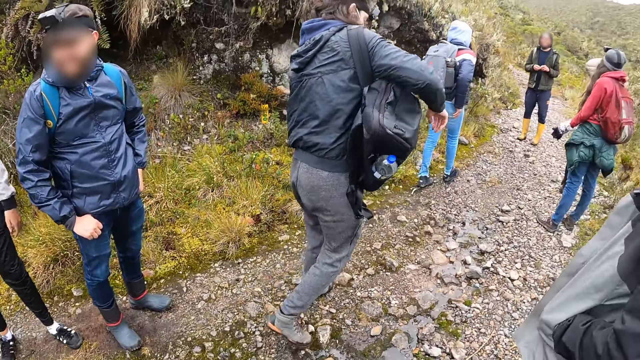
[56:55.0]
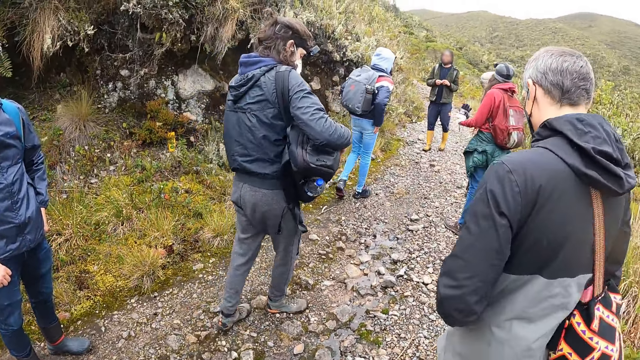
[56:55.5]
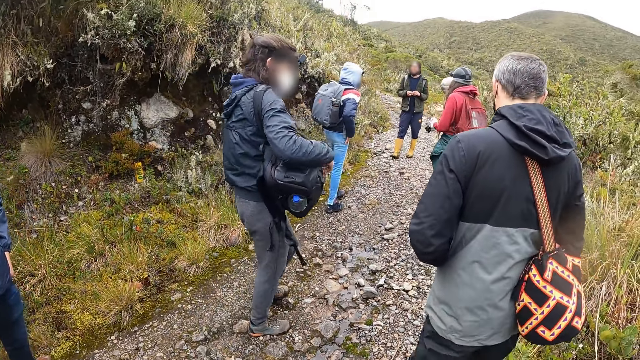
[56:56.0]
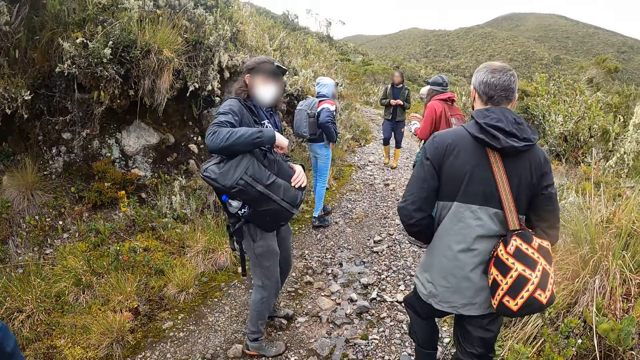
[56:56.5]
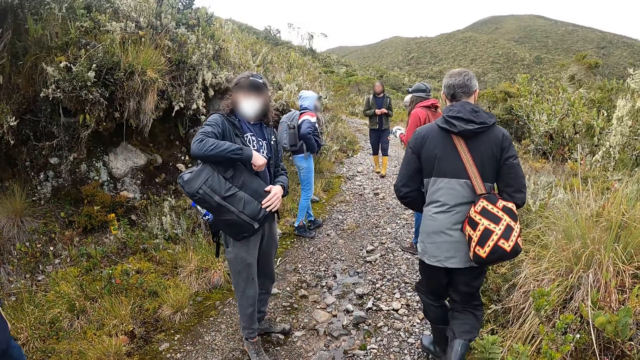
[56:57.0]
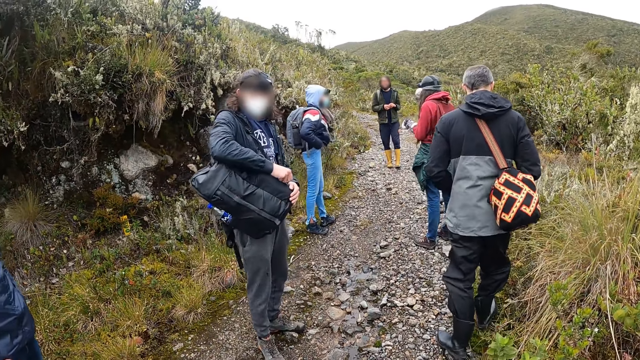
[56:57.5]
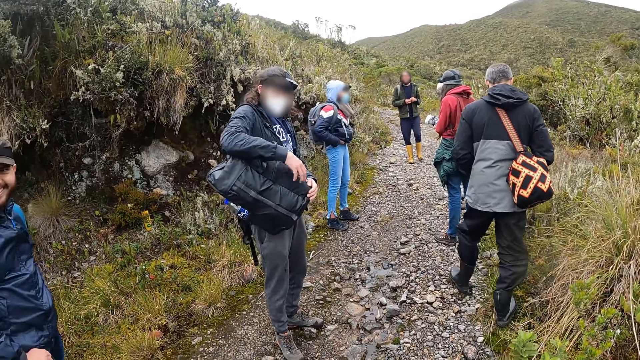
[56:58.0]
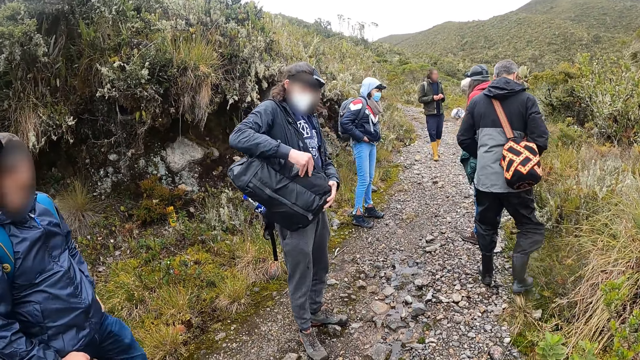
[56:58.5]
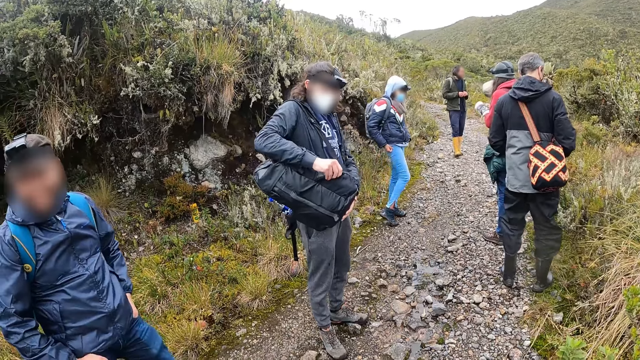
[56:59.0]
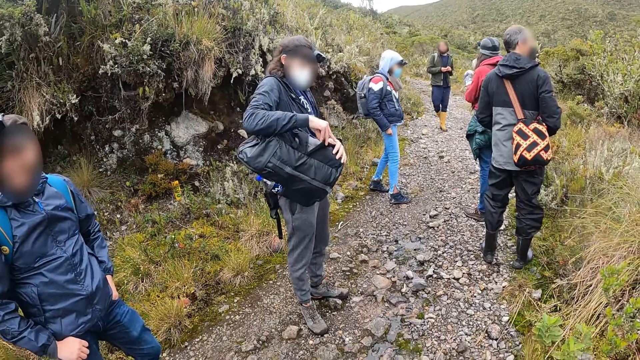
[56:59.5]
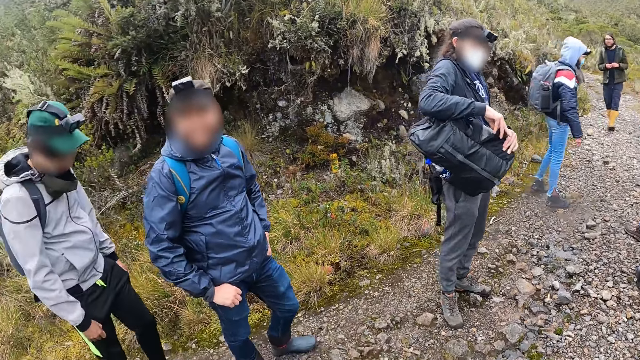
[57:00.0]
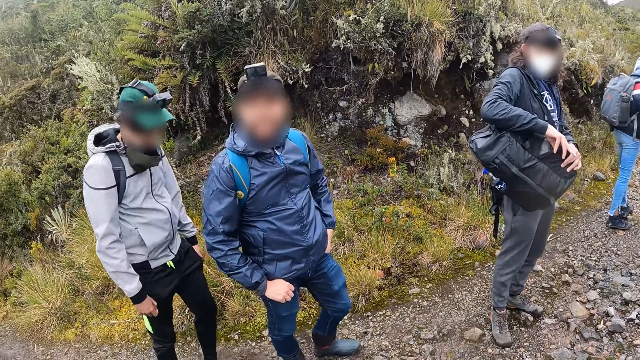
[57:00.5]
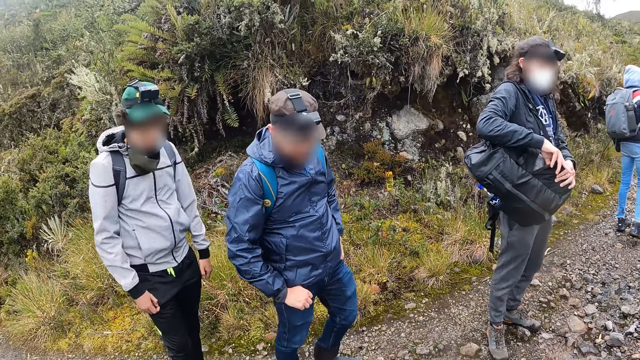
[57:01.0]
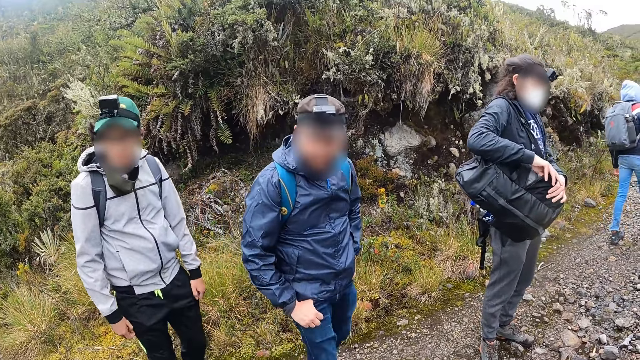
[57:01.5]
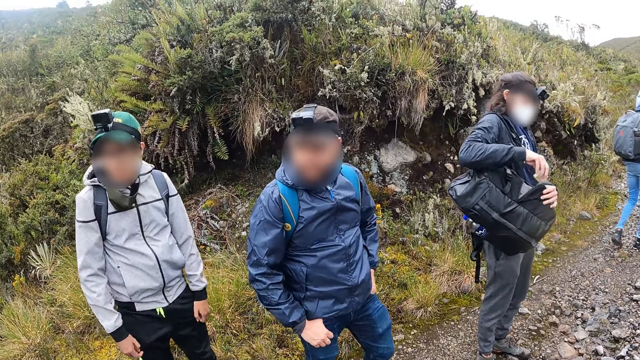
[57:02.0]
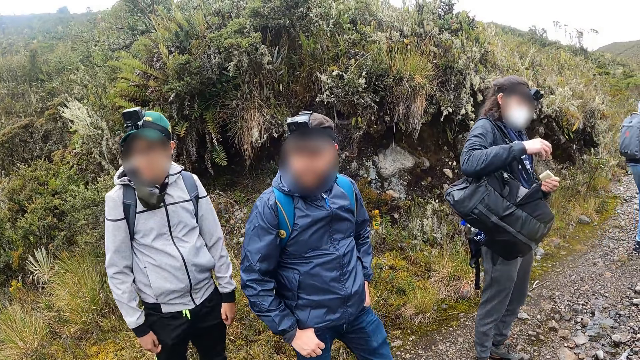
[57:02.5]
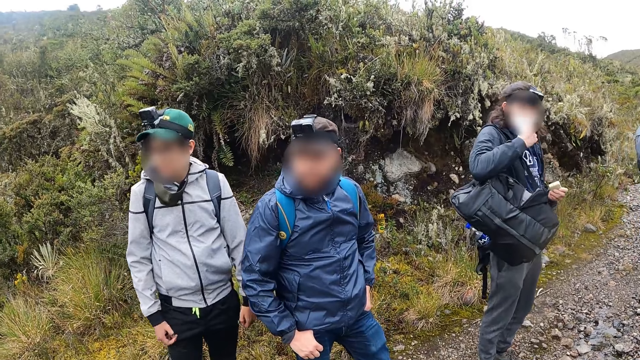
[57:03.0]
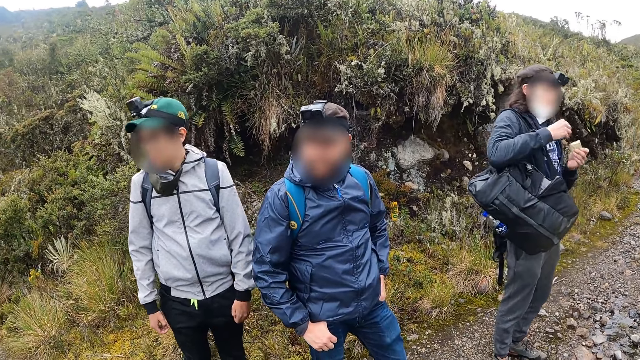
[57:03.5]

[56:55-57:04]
The camera wearer looks around the mountain. A man opens a side pouch of a bag on his back with his right hand. The man takes out a bar of chocolate from the side pouch with his right hand. The camera wearer interacts with another man. The first man pulls down a face mask on his face with his right hand.

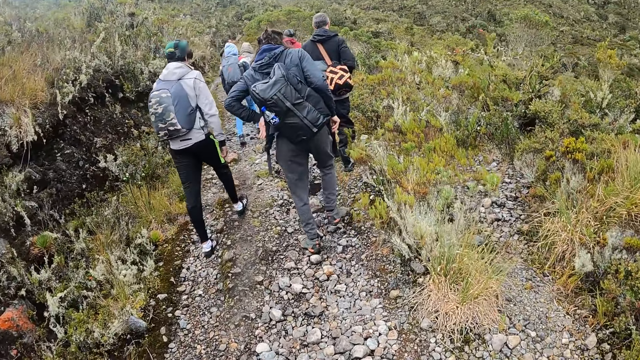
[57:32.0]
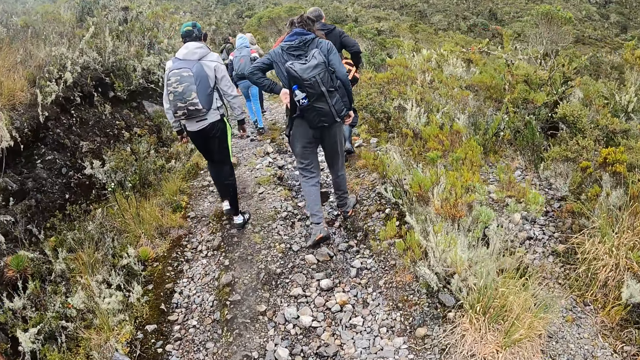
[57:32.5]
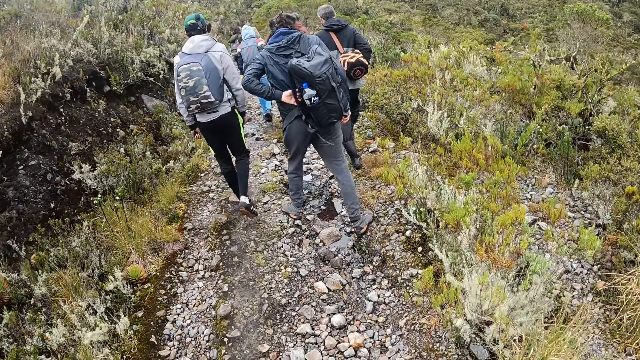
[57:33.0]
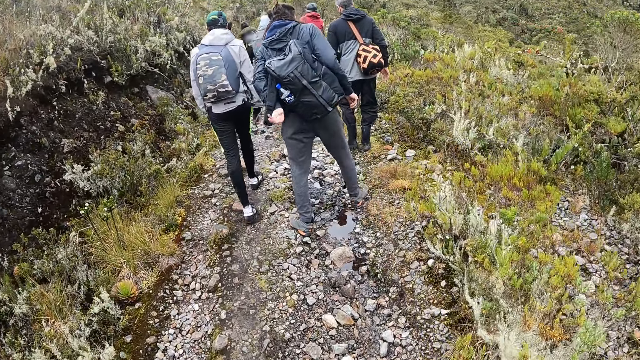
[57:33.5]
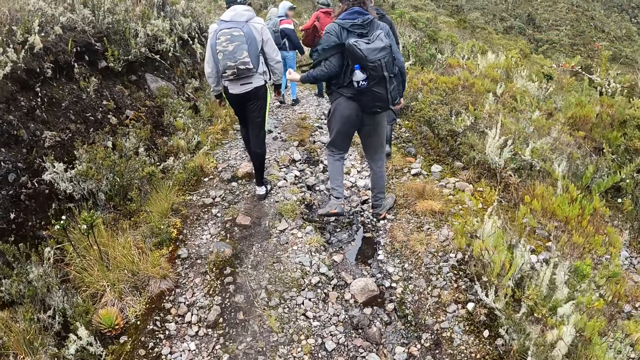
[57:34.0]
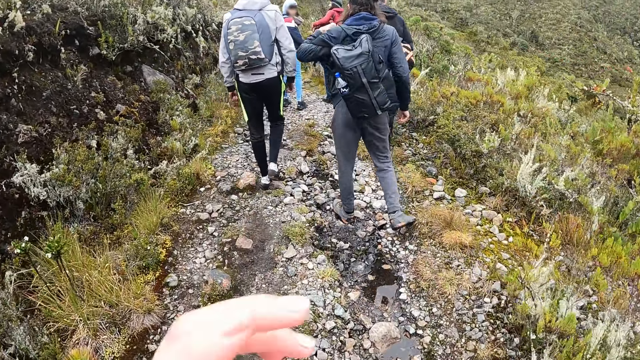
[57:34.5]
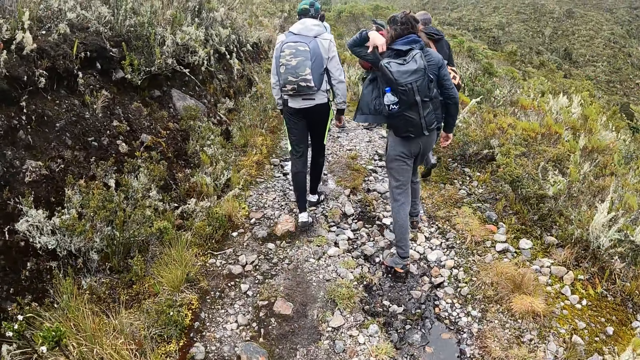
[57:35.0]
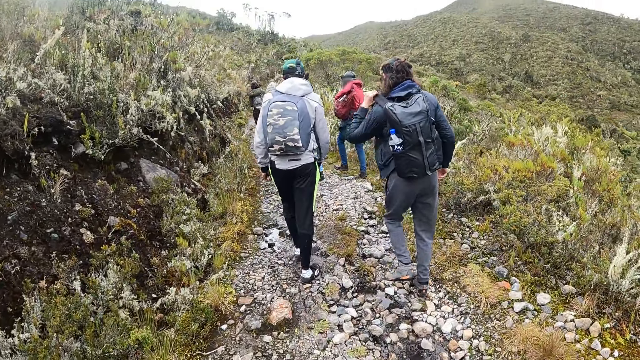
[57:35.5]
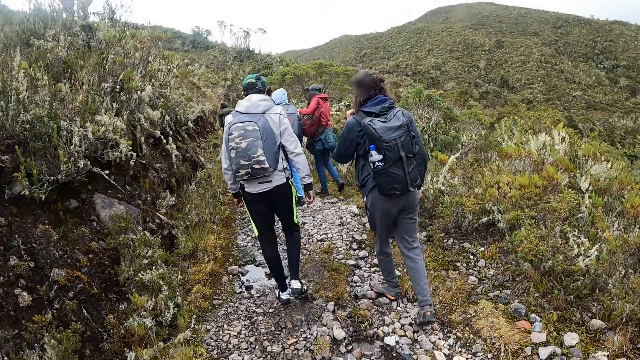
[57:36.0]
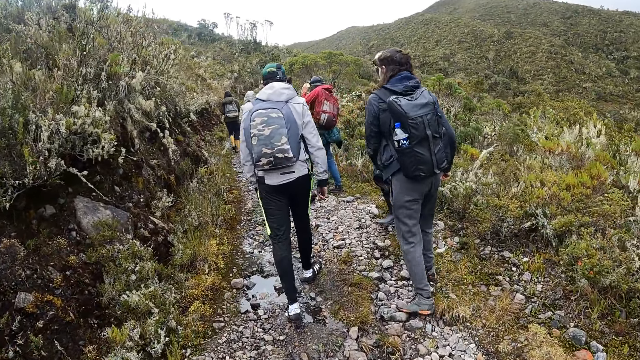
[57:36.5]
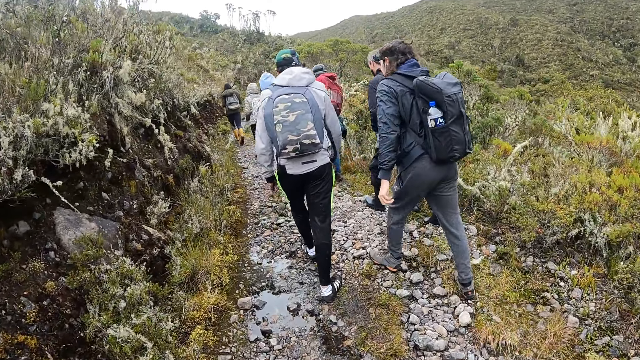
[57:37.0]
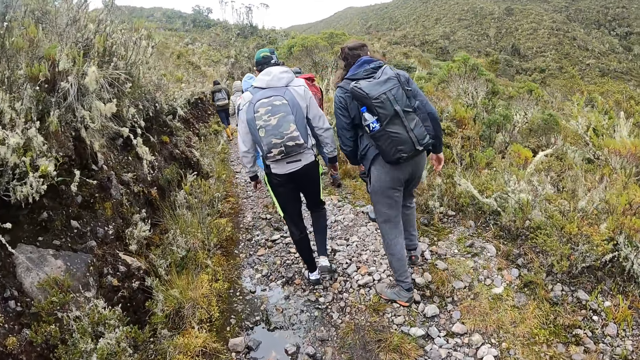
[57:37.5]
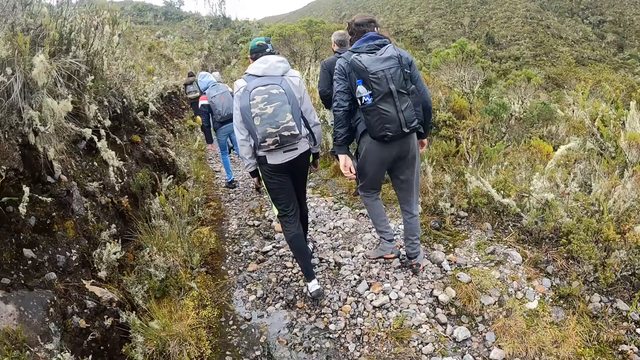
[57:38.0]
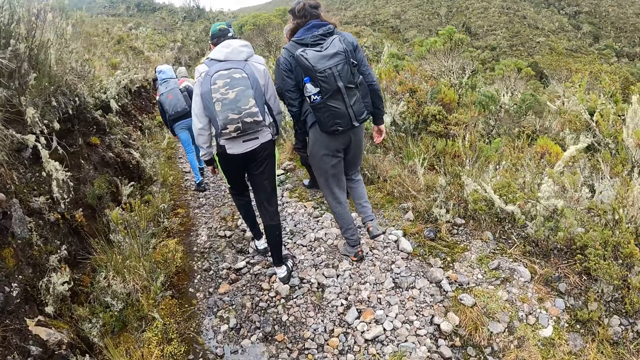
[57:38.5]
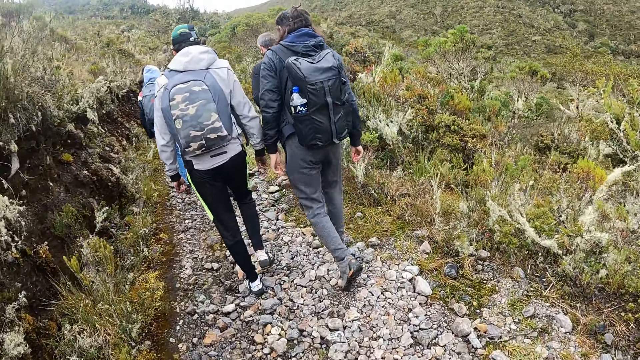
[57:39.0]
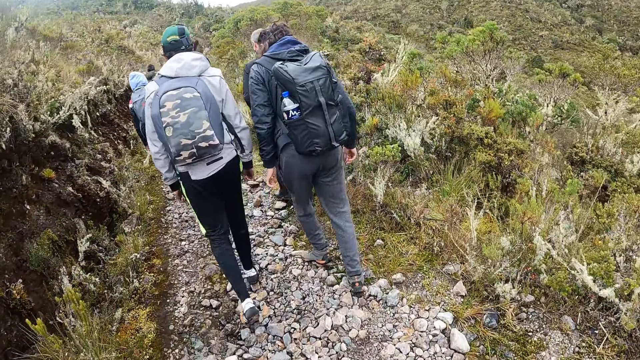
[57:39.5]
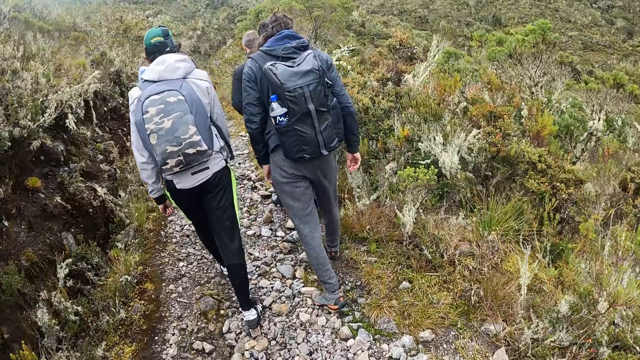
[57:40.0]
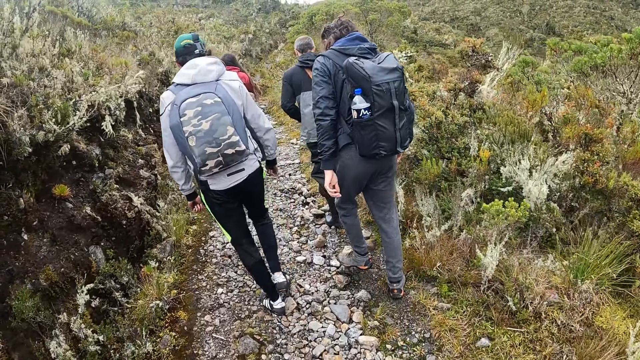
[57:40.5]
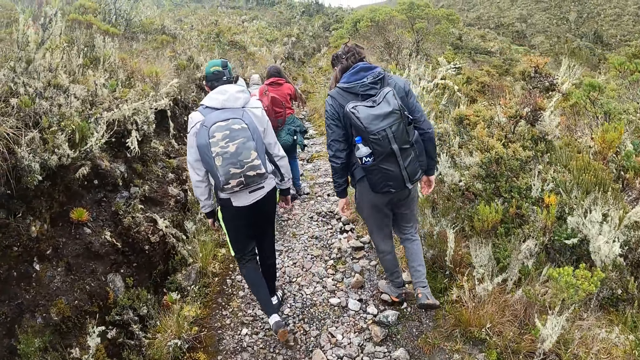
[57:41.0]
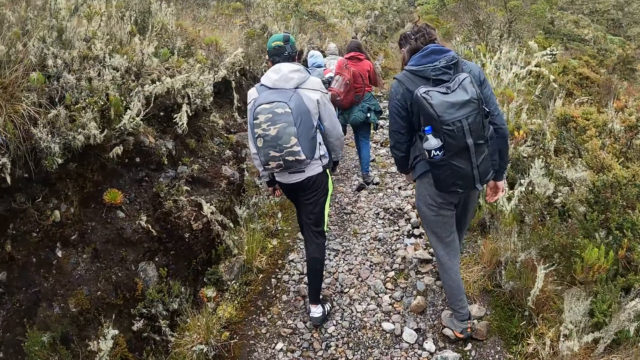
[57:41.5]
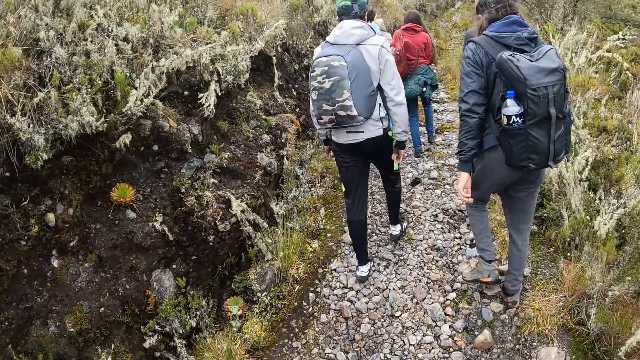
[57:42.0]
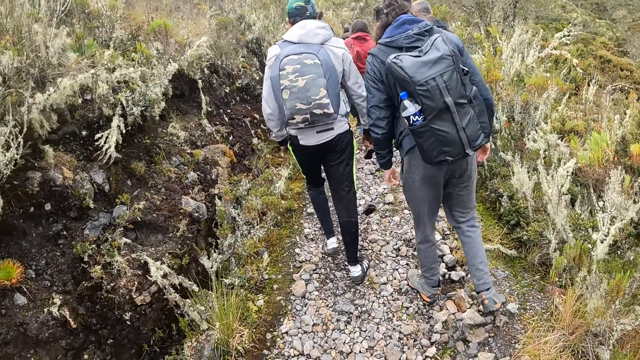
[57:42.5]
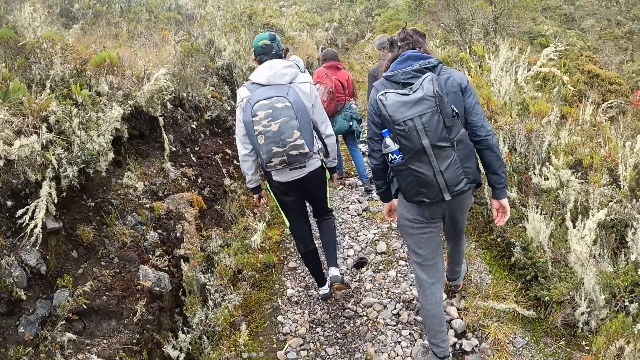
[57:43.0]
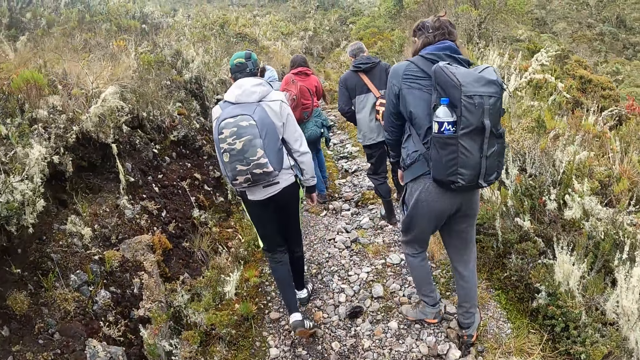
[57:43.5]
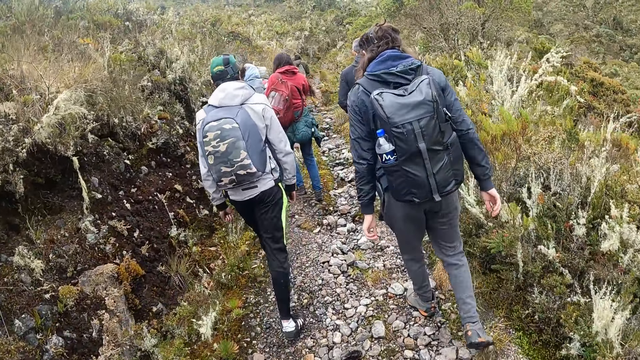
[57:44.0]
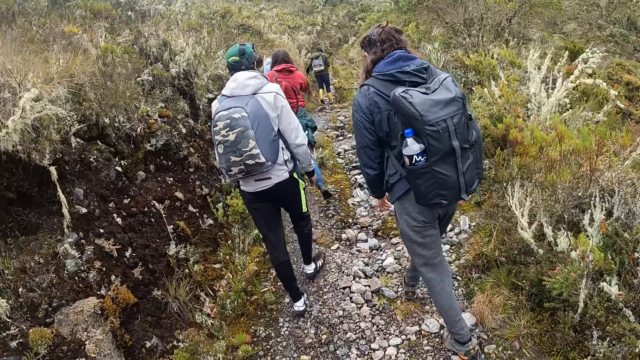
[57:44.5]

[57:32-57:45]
The man wears a strap of the bag on his back with his left hand. The camera wearer touches her face with her left hand.
